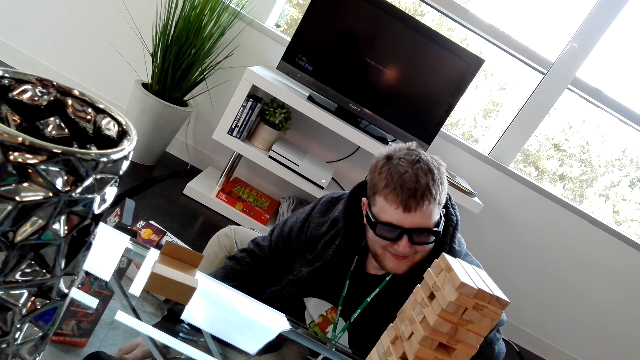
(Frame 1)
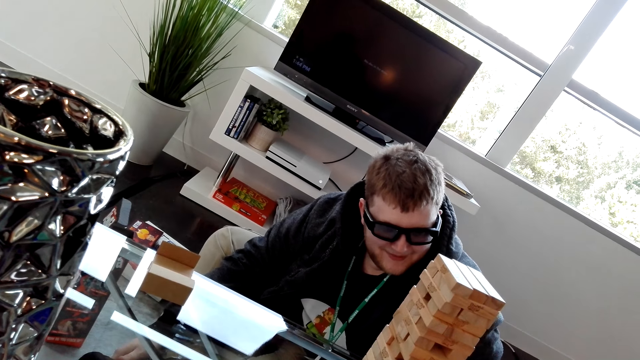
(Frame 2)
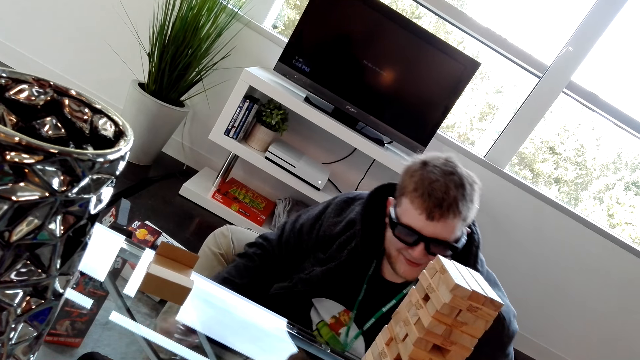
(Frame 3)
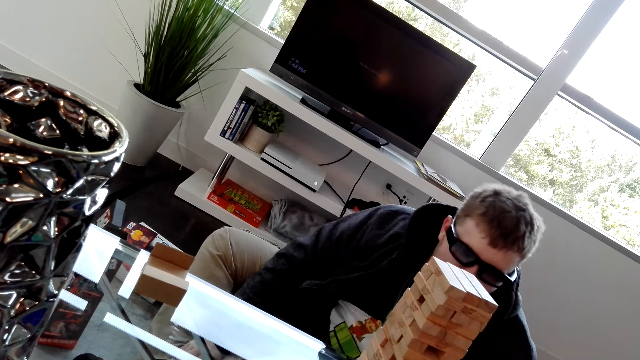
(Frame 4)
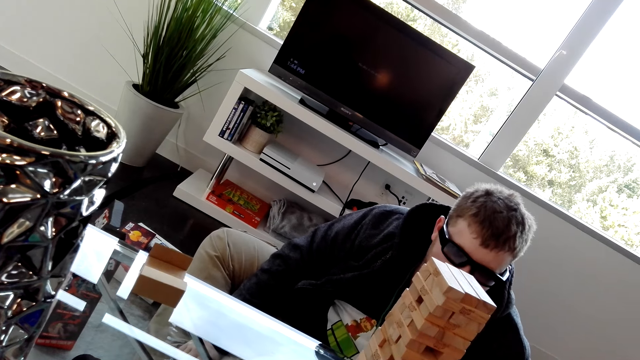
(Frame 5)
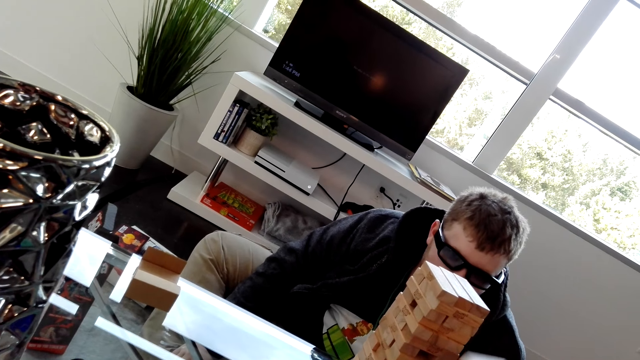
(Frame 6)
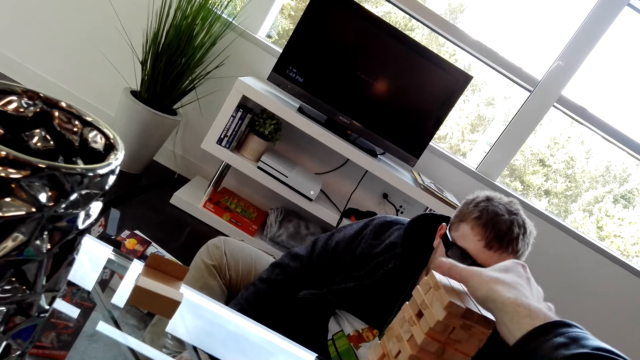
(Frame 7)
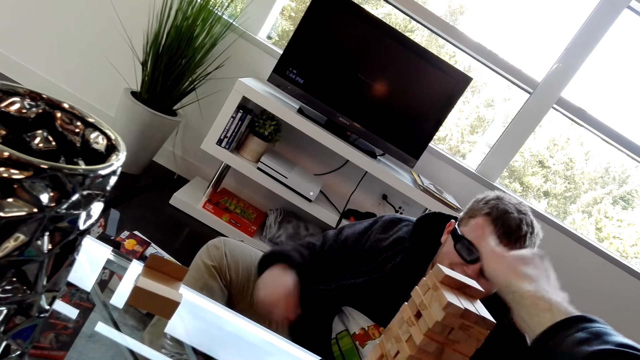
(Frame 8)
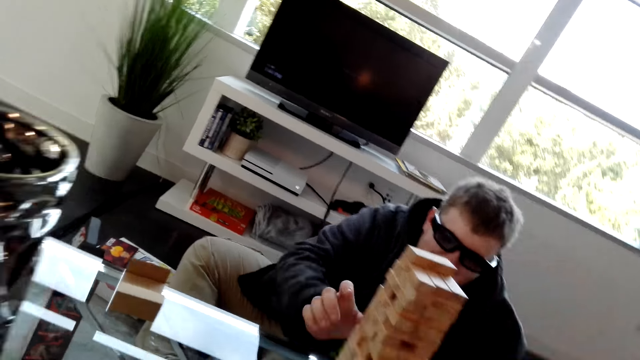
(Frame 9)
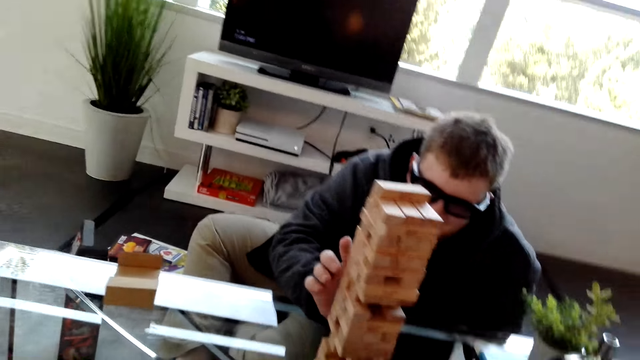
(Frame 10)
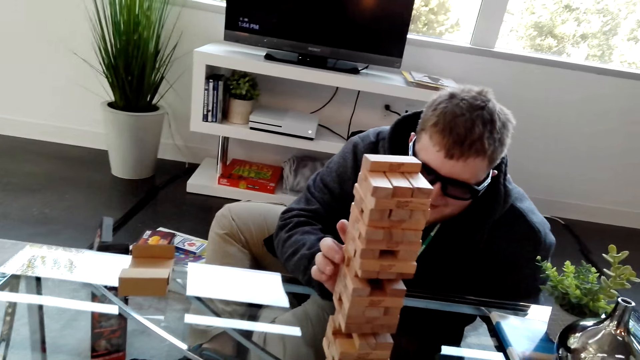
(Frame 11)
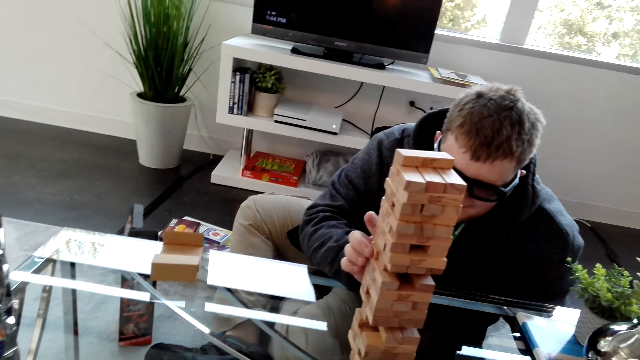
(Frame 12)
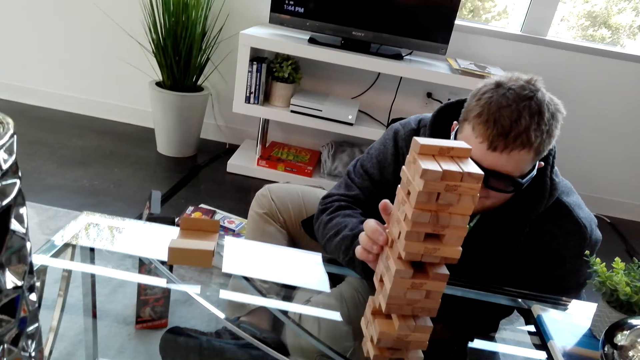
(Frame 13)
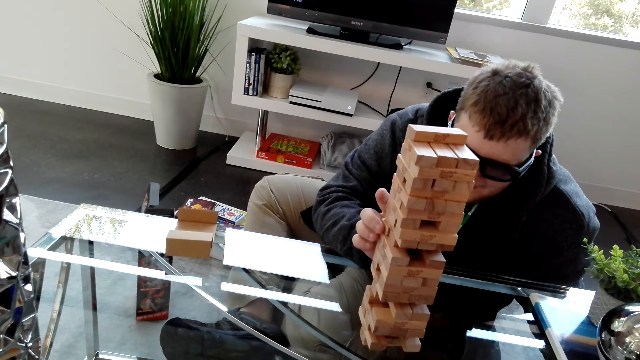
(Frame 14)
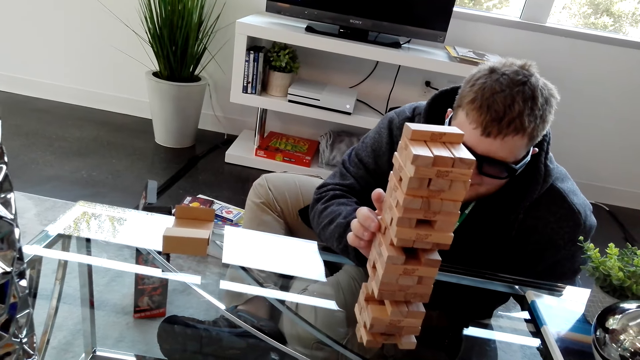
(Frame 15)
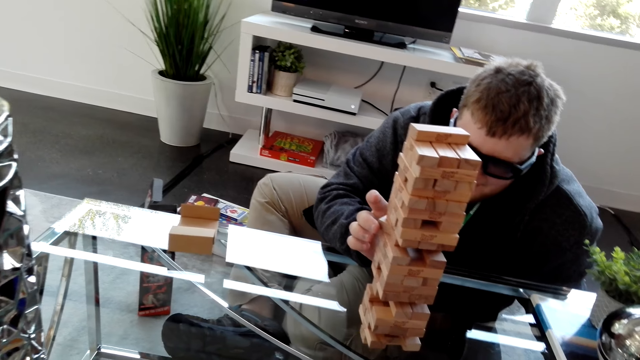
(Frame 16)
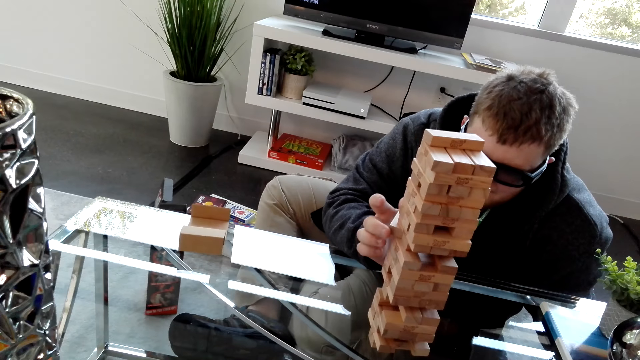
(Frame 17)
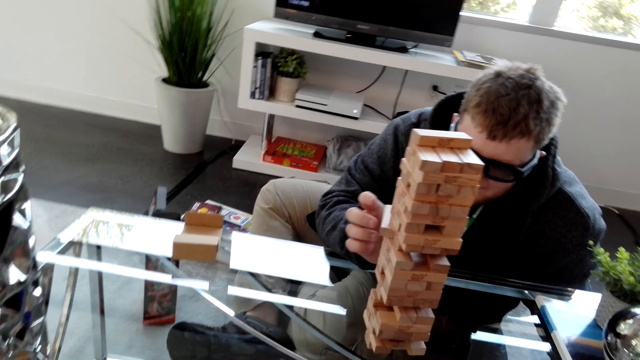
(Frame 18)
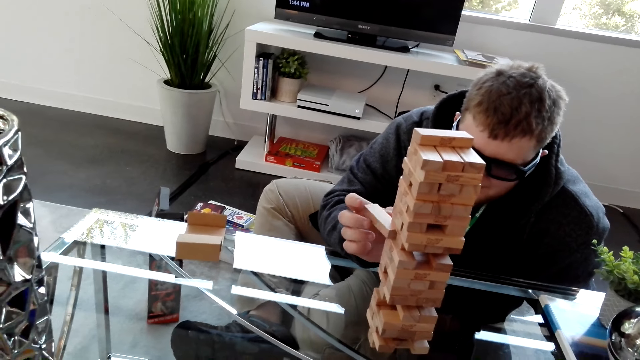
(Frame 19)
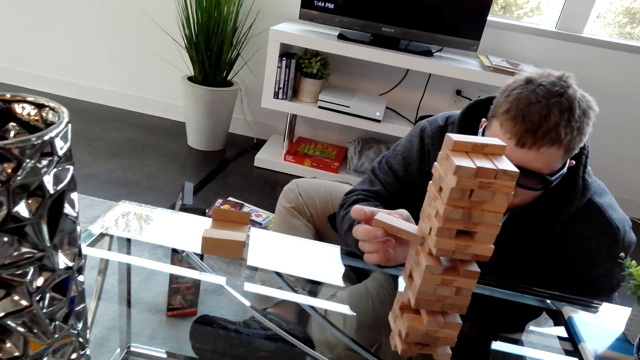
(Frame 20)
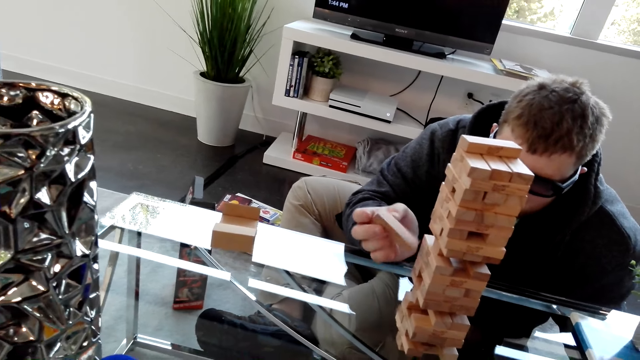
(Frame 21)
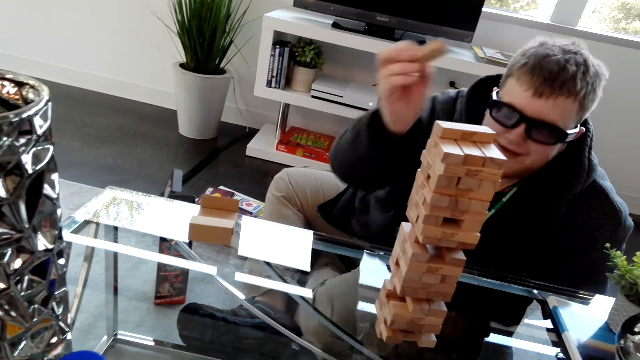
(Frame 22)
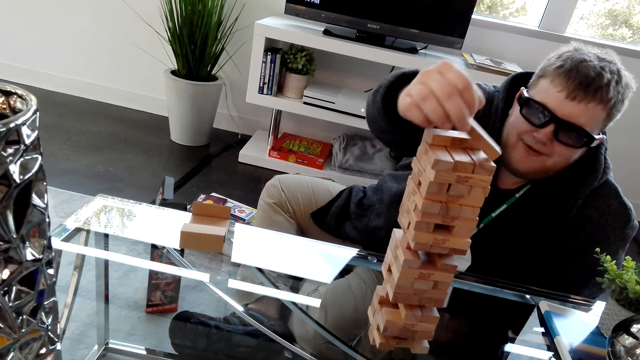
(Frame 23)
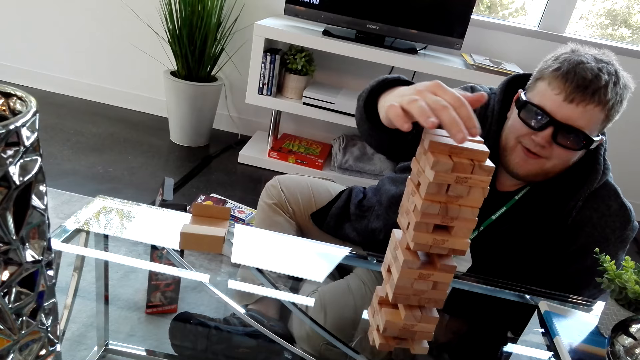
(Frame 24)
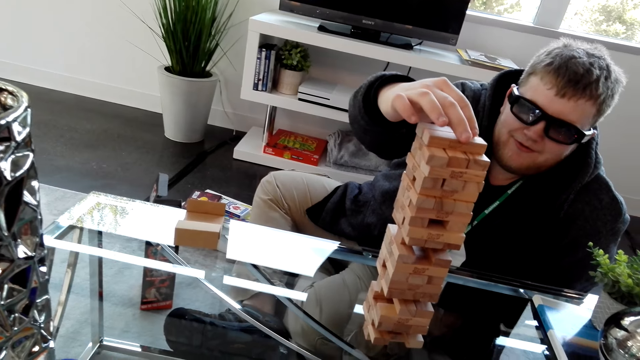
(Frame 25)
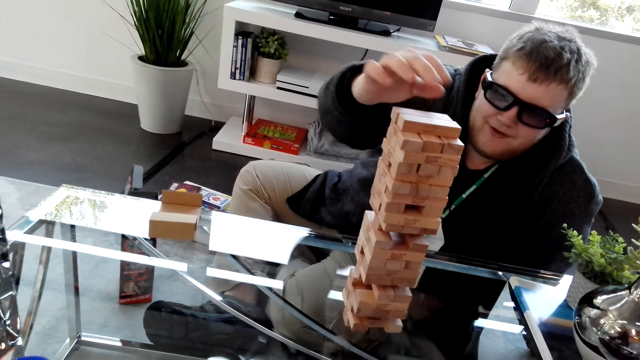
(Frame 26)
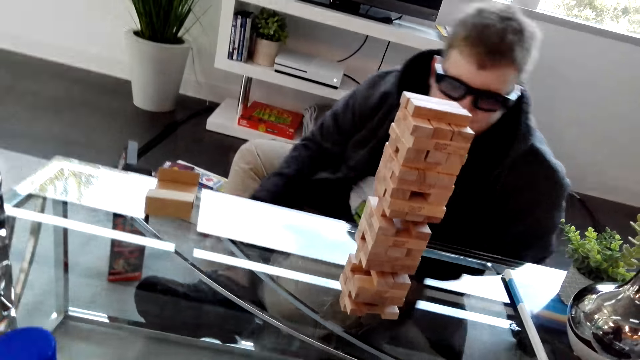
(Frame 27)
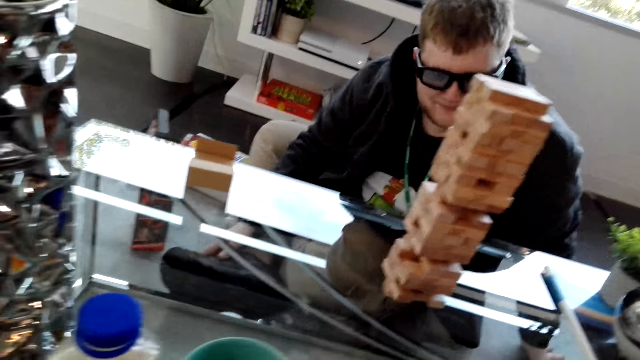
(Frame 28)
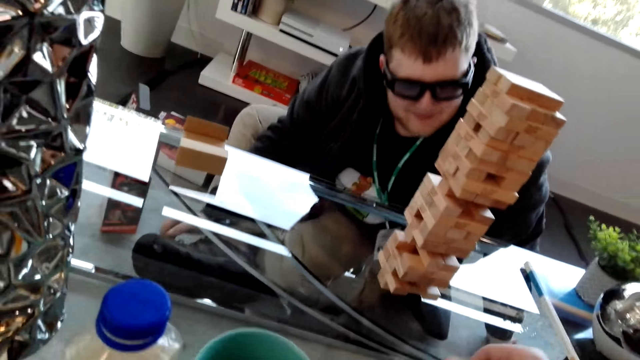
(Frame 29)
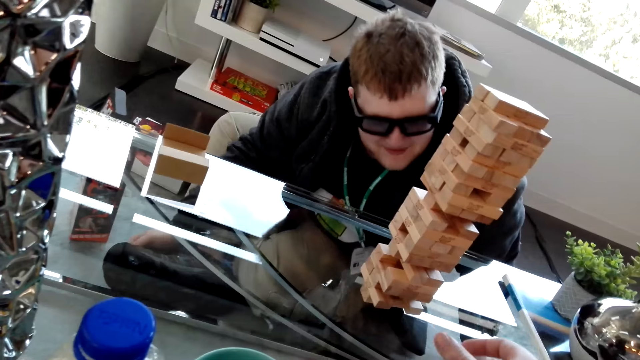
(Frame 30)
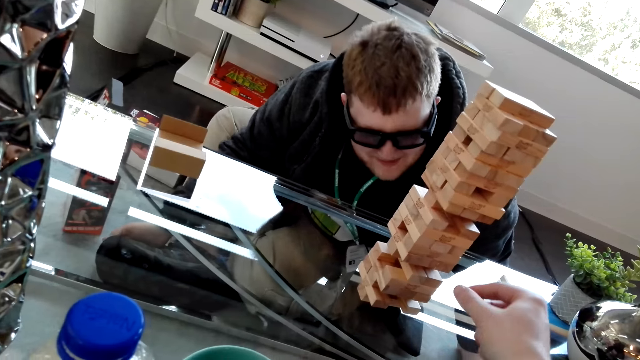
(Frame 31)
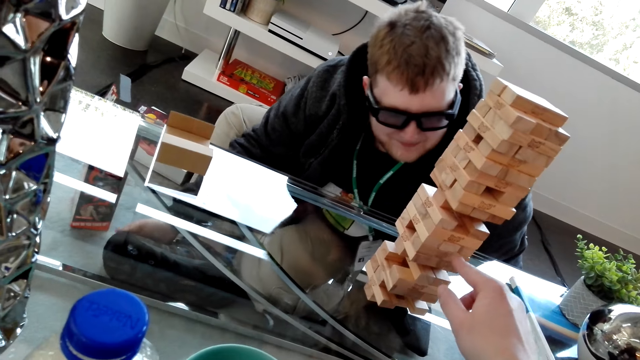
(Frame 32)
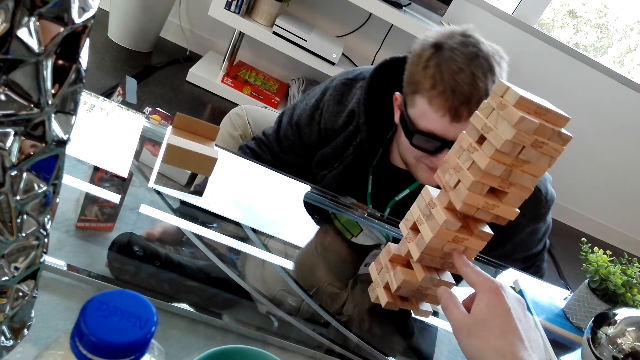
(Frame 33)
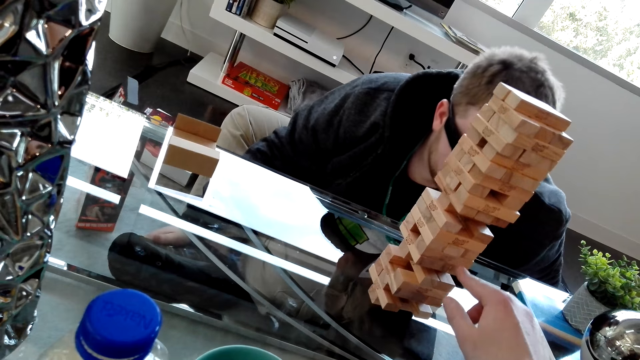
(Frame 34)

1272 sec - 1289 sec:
The camera wearer places the block on top of the tower. A man removes a block on the tower. The man places the block on top of the tower.

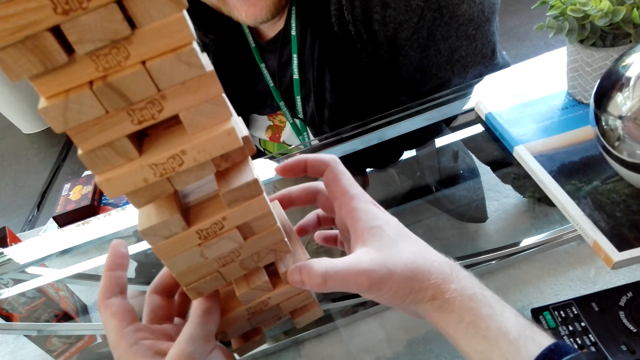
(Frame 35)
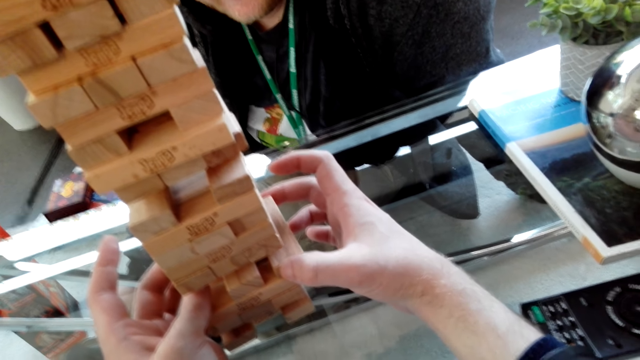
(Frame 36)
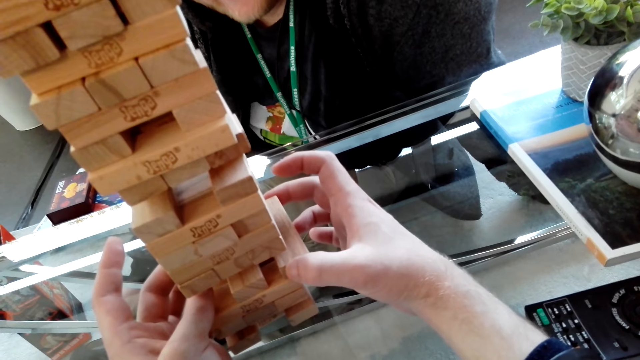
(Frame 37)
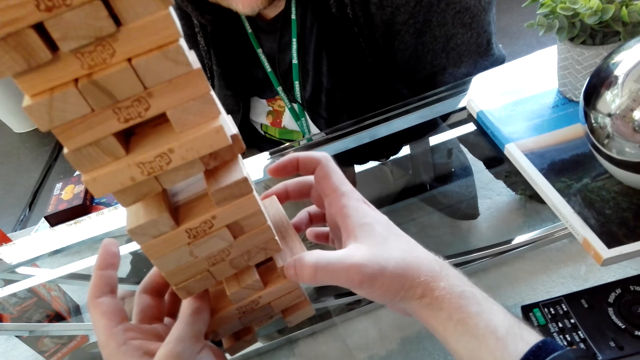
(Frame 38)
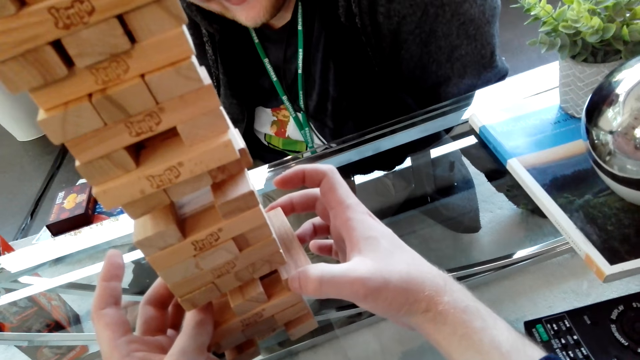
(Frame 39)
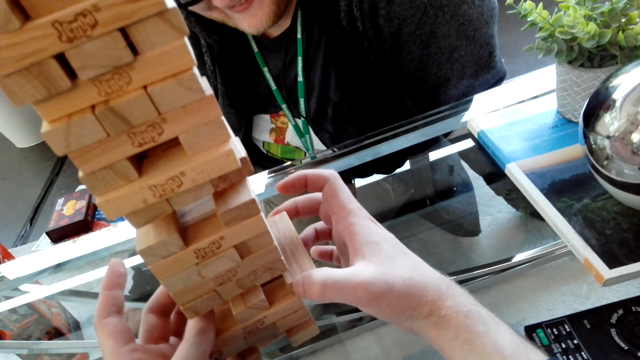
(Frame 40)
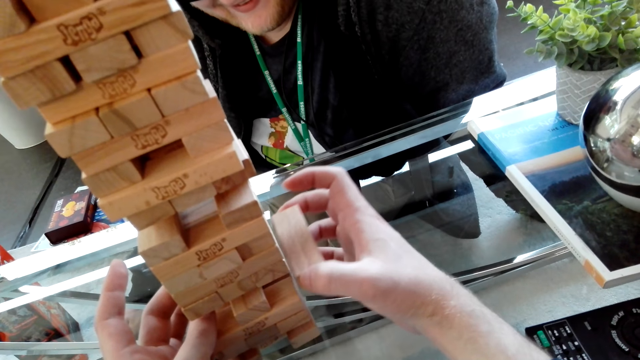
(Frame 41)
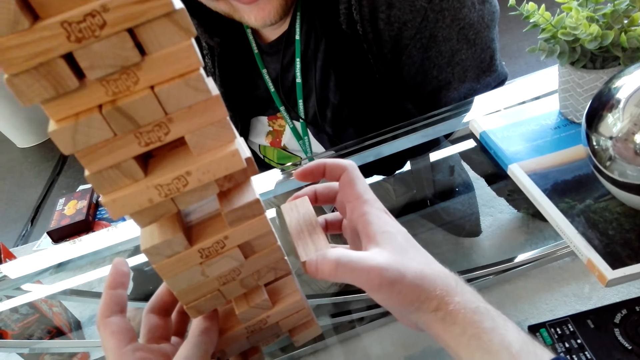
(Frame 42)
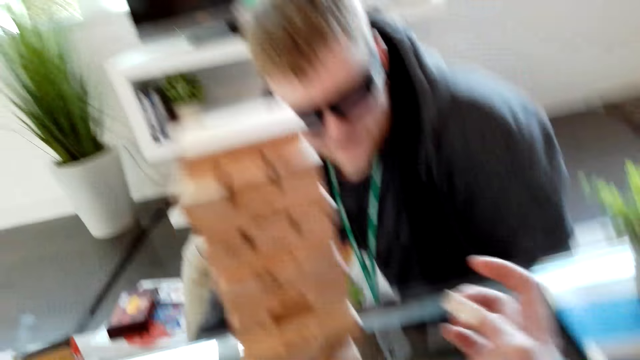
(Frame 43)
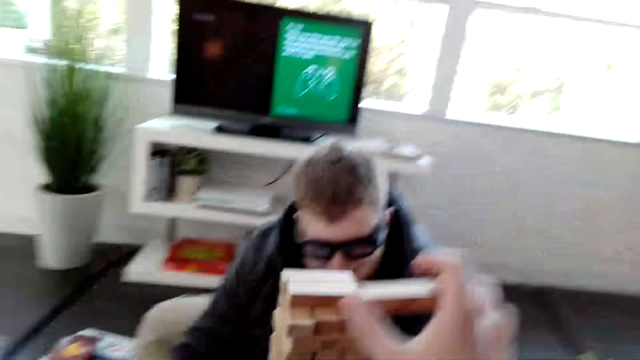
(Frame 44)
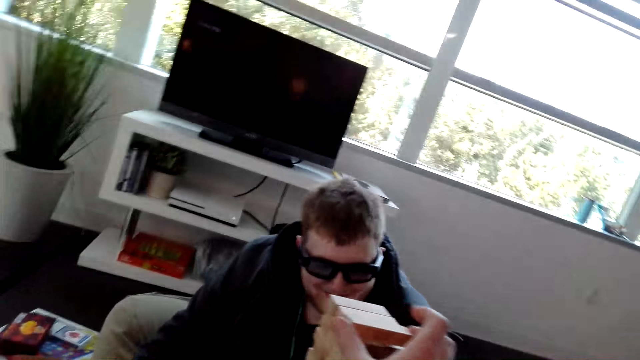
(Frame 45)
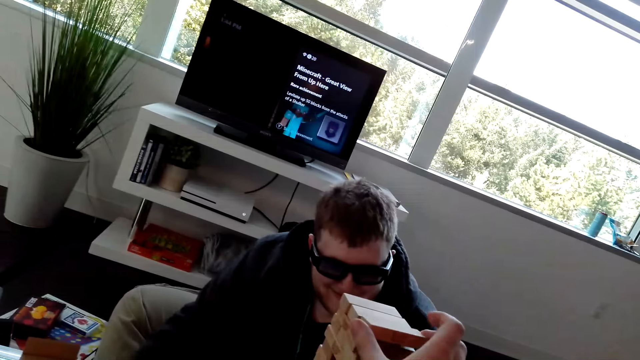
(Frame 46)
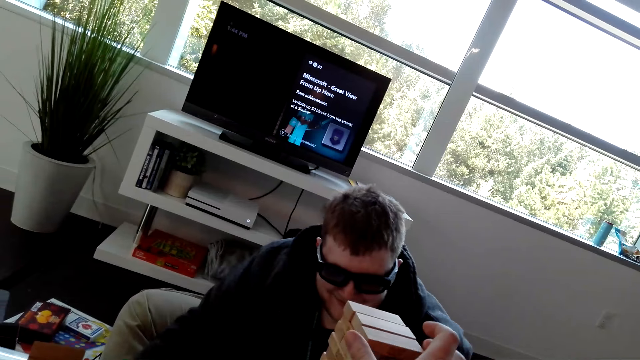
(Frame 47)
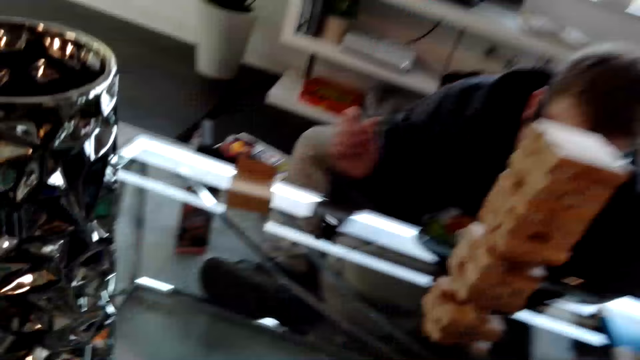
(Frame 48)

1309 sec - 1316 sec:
The camera wearer removes the block on the tower. They place the block on top of the tower.
